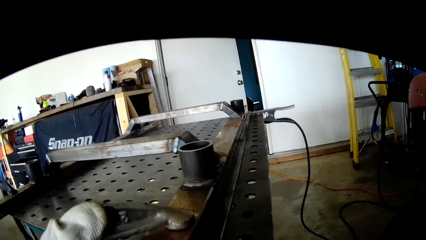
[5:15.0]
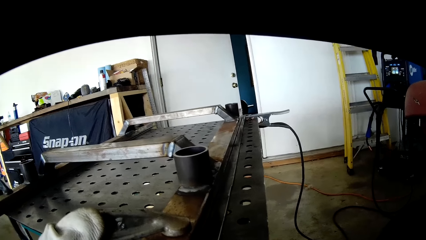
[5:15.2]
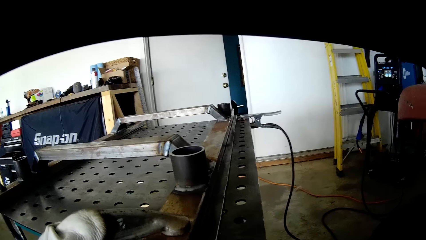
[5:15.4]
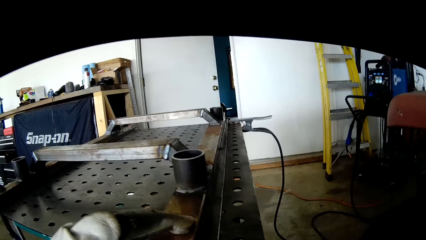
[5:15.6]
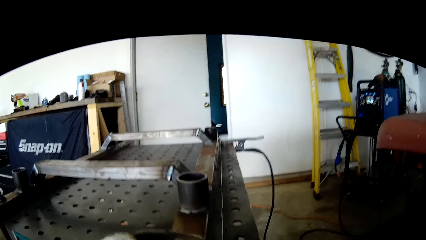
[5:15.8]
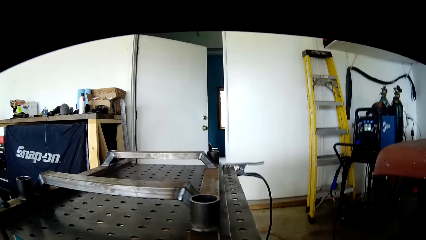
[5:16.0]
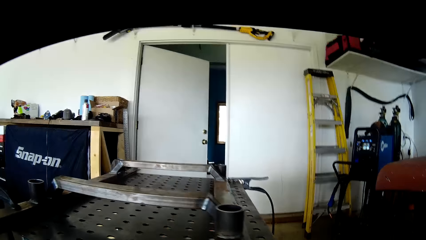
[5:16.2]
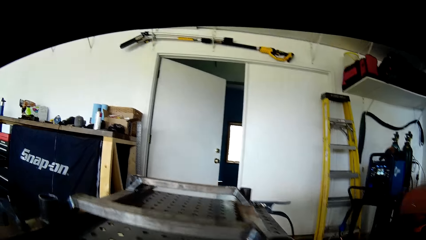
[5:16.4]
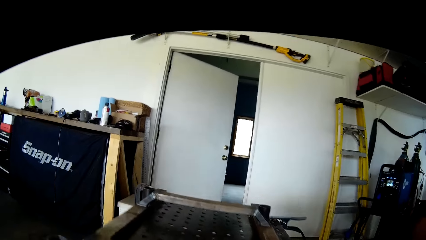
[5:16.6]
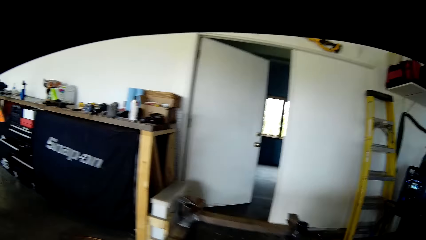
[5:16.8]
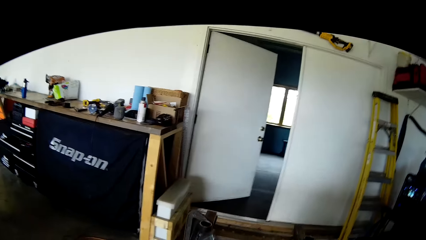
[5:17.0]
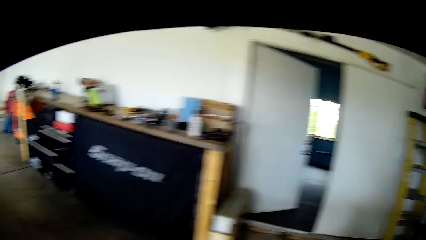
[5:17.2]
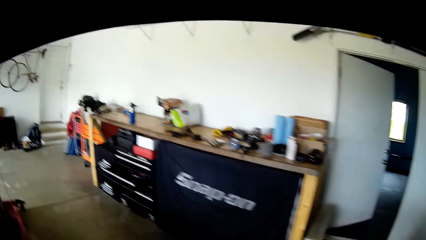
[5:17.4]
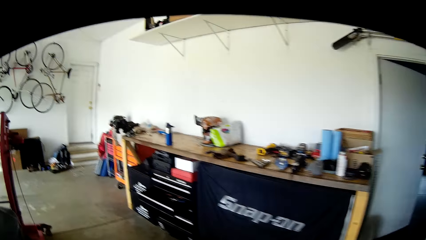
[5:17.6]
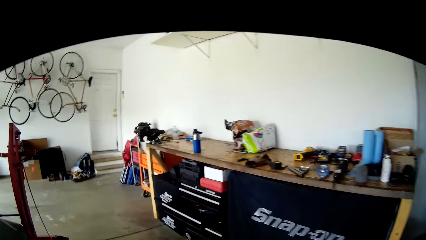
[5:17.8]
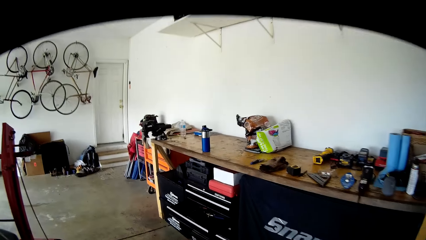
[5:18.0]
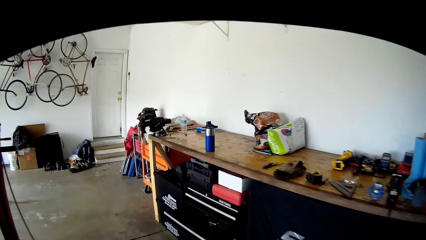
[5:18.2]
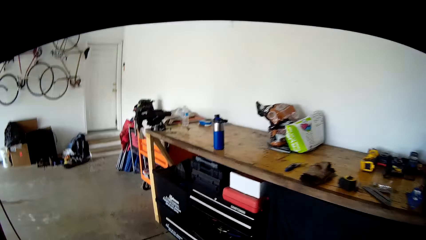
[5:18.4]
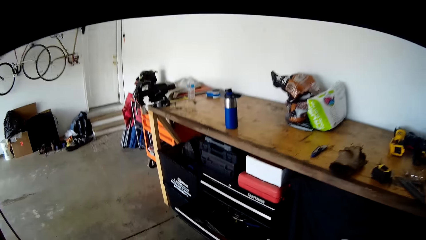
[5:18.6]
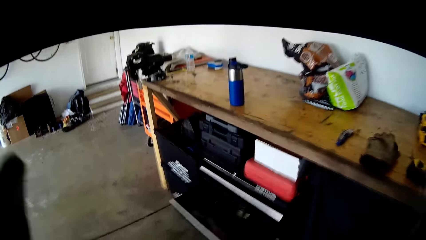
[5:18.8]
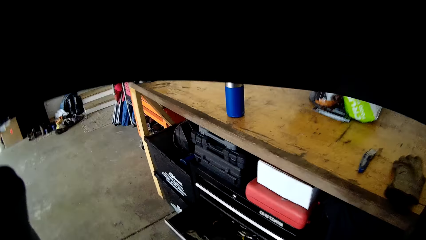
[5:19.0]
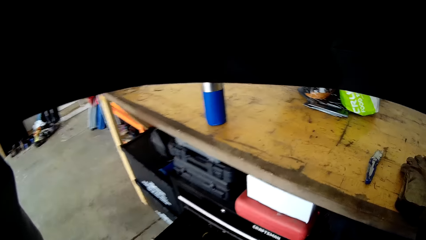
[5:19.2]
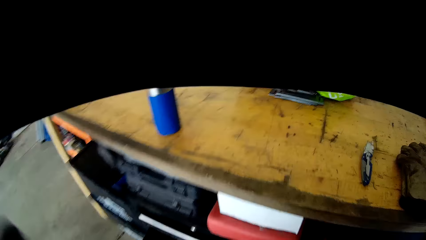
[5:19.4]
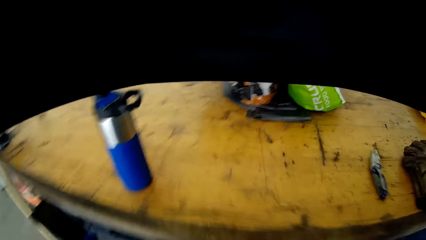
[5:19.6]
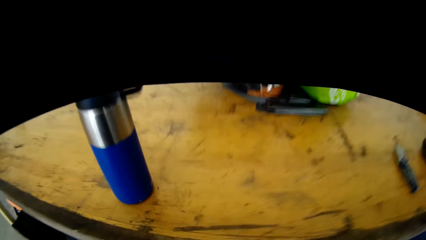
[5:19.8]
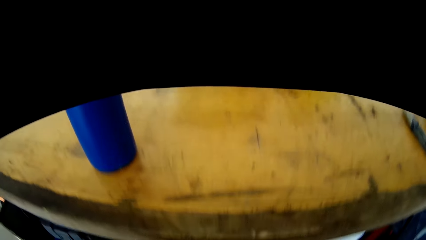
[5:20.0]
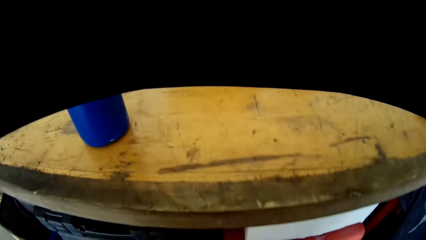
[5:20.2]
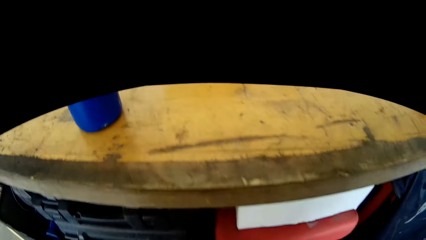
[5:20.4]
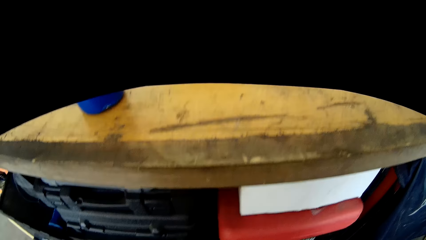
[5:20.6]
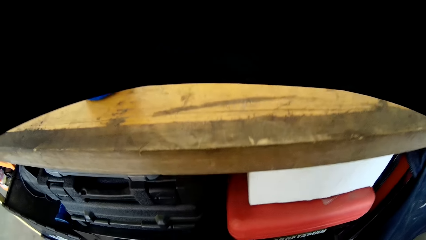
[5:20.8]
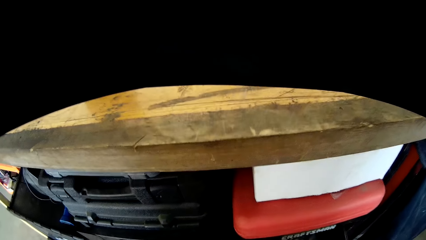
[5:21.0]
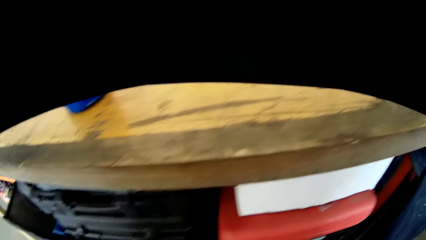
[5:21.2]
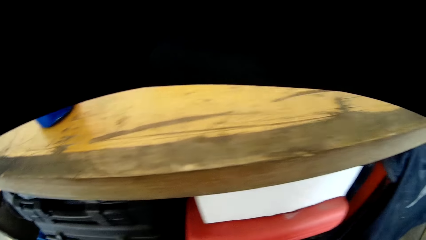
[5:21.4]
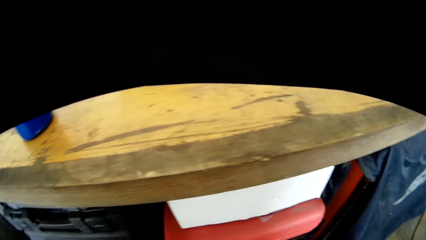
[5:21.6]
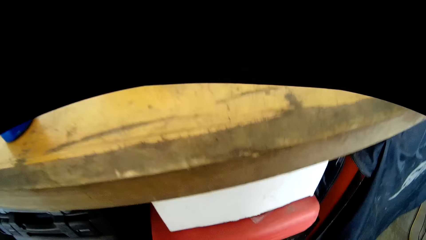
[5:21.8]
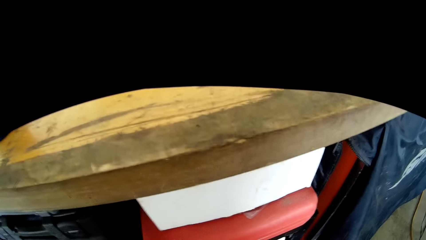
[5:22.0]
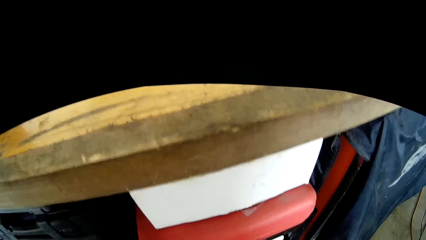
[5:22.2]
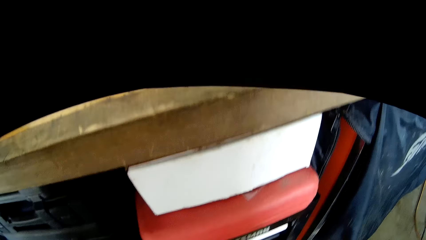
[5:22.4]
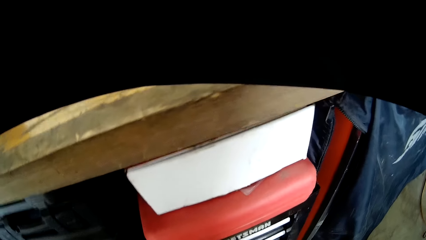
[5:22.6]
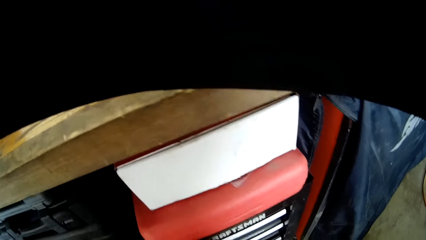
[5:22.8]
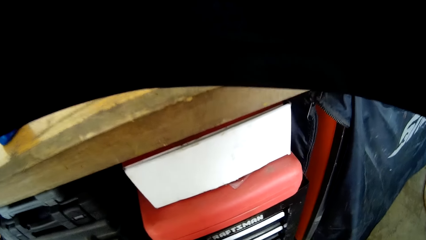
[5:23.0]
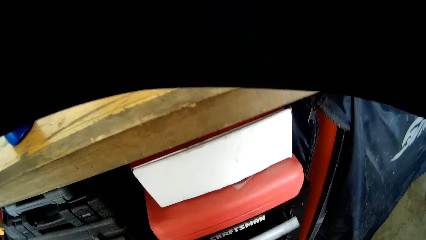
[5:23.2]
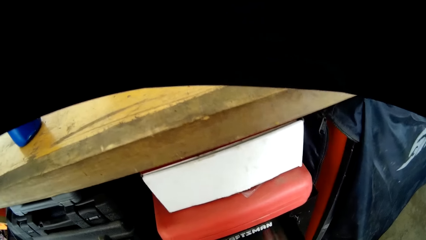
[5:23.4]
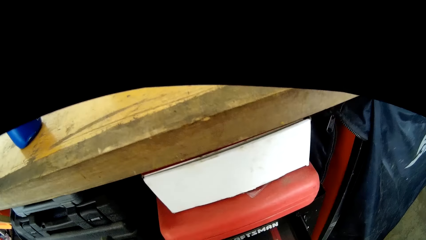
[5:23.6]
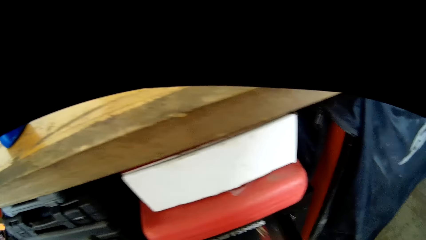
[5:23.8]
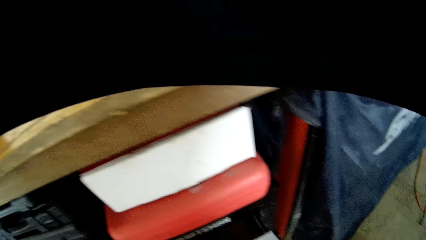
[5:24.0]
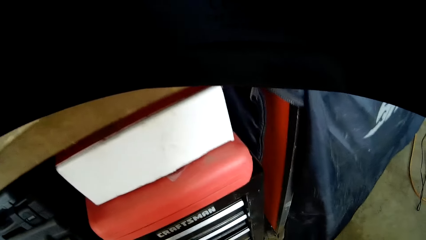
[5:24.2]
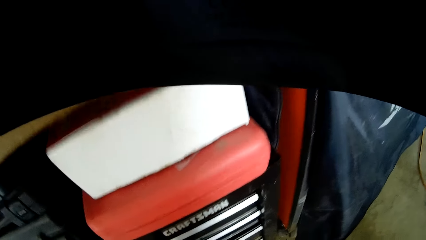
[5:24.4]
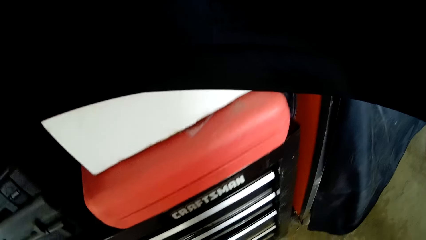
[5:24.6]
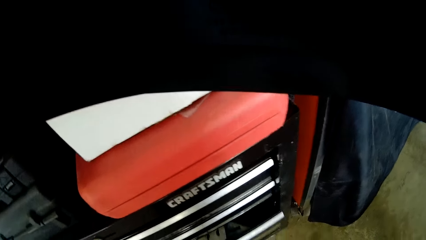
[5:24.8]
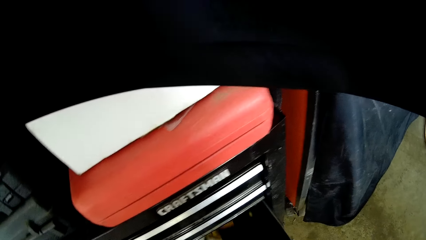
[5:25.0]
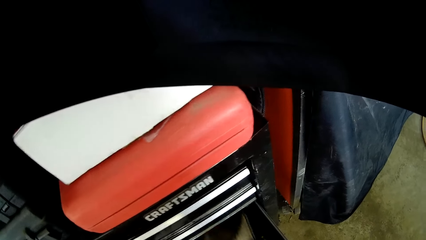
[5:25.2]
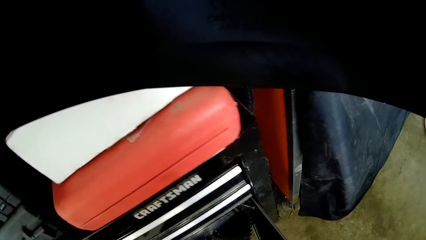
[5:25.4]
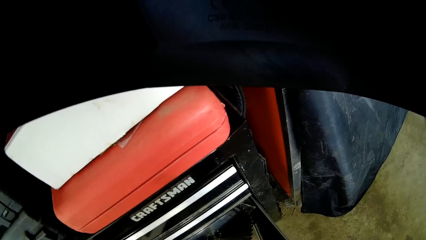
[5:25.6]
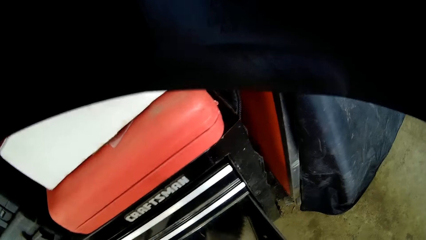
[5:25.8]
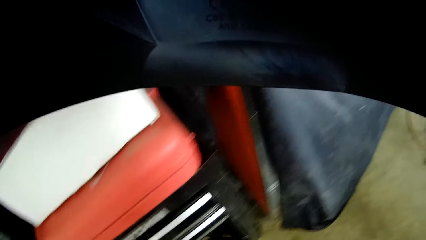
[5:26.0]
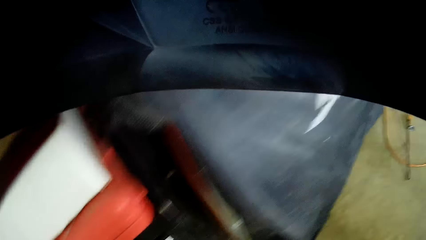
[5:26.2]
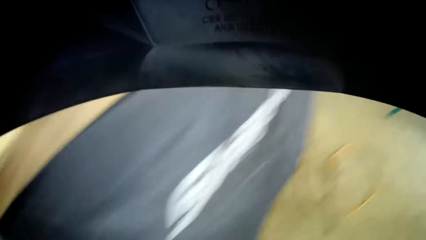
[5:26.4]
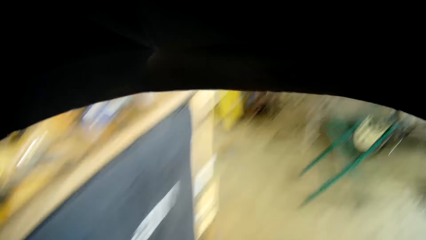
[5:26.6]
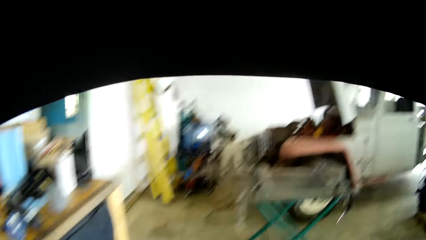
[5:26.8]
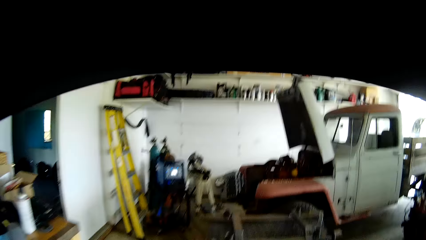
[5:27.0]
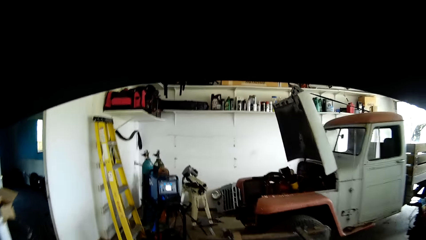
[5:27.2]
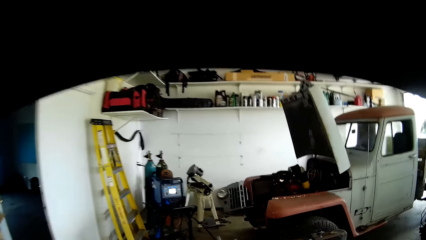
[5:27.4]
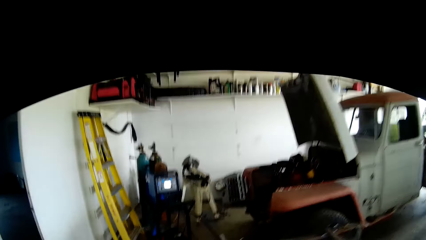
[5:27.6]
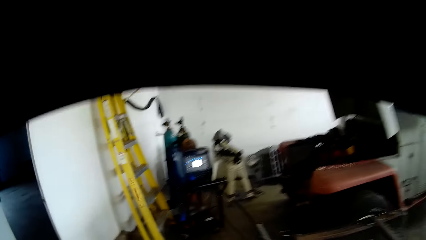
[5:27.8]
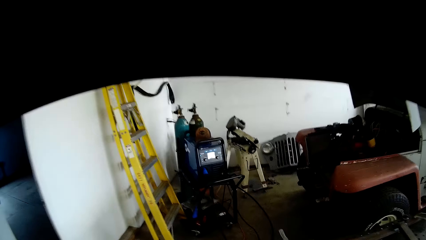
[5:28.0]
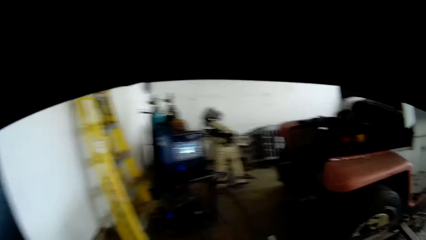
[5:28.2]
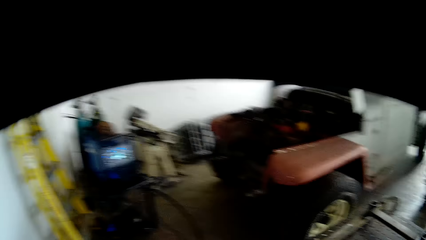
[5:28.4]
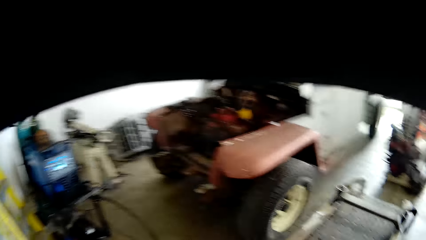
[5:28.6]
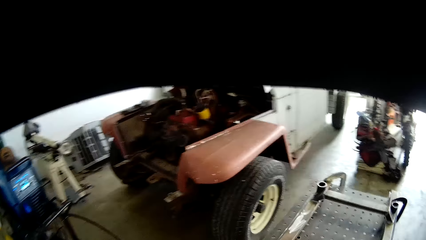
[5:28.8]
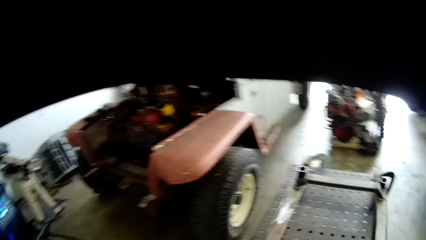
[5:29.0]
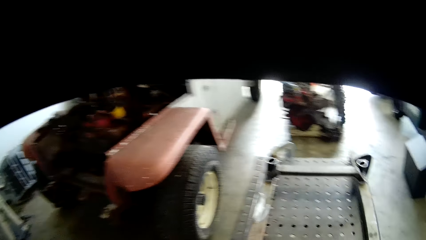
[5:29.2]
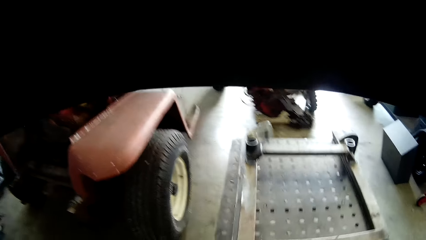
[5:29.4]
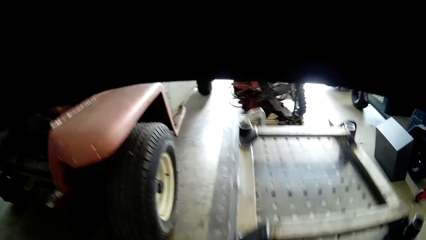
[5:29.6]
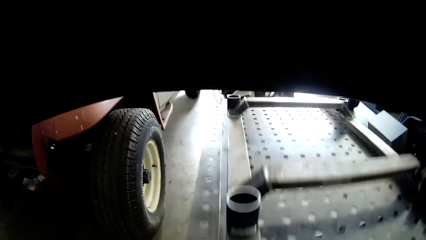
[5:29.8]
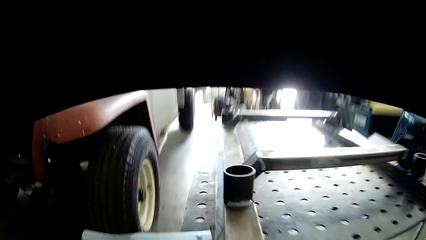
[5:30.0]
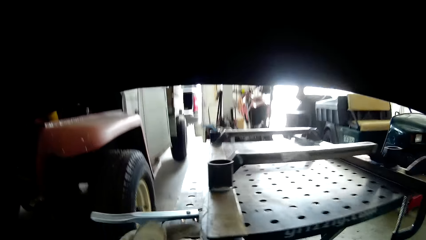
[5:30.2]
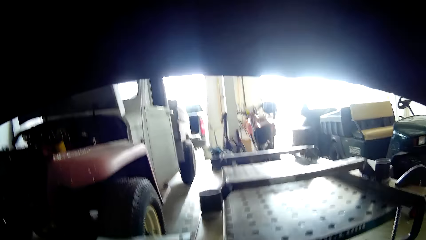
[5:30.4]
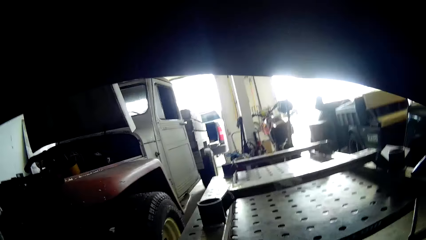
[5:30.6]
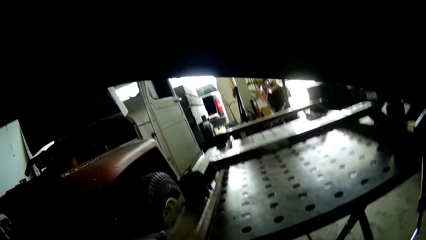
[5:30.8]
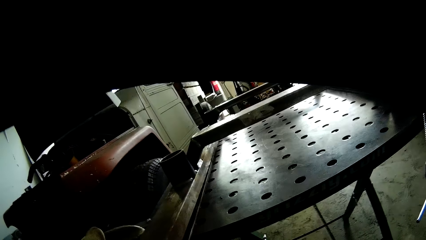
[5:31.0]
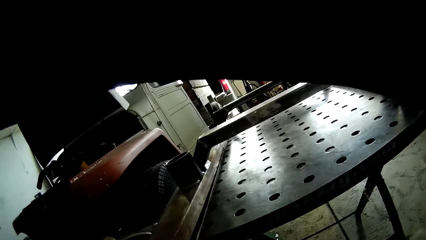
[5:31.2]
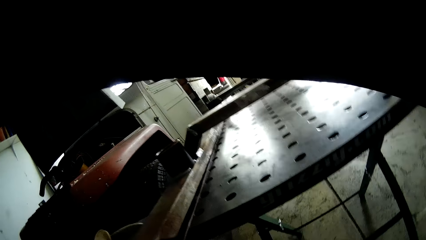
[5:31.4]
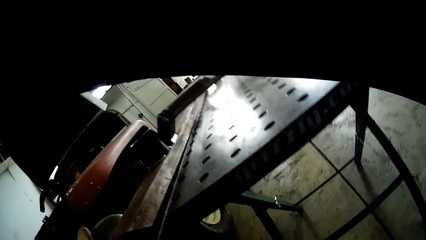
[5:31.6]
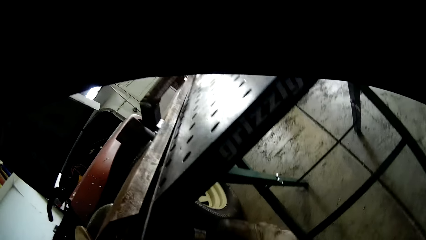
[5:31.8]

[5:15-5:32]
The camera wearer walks towards a table. He adjusts a welding helmet with his left hand. He opens a drawer with his right hand. He closes the drawer with his right hand. He opens a drawer with his right hand. He closes the drawer with his right hand.
